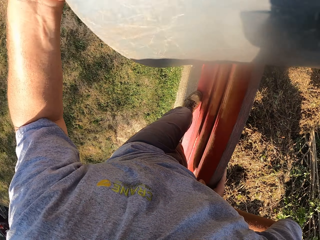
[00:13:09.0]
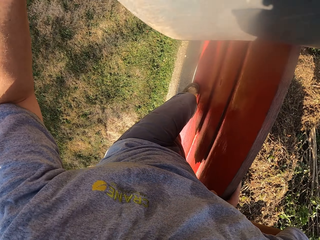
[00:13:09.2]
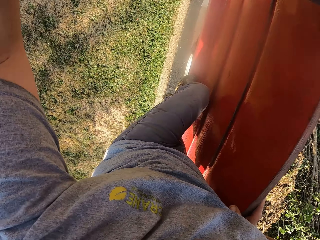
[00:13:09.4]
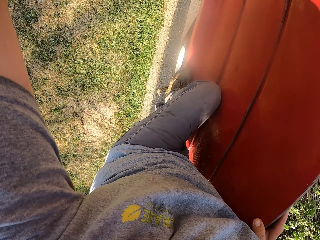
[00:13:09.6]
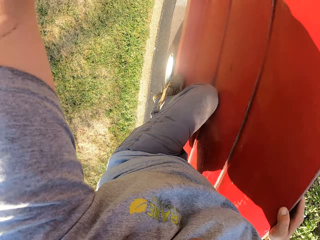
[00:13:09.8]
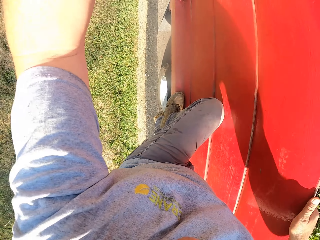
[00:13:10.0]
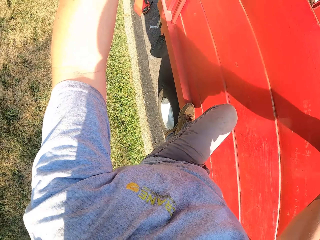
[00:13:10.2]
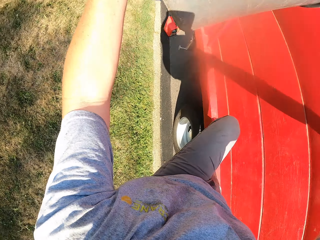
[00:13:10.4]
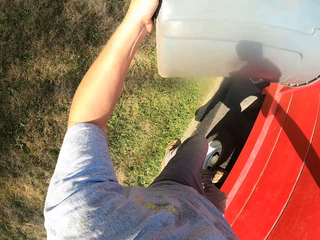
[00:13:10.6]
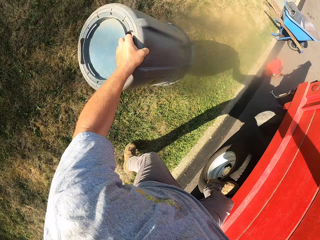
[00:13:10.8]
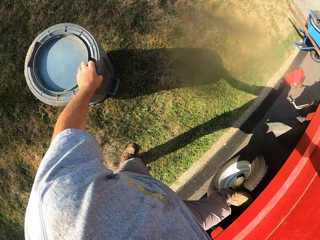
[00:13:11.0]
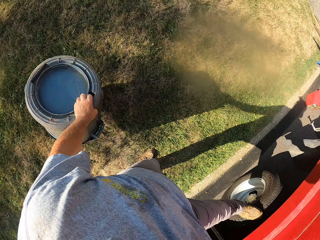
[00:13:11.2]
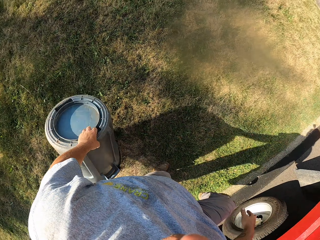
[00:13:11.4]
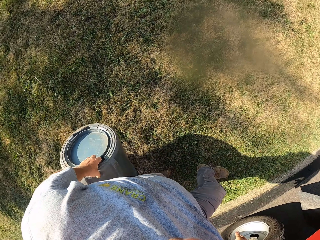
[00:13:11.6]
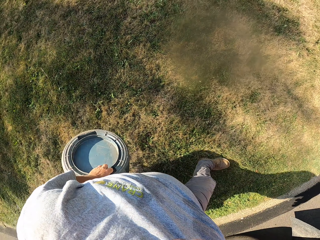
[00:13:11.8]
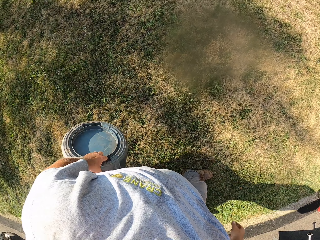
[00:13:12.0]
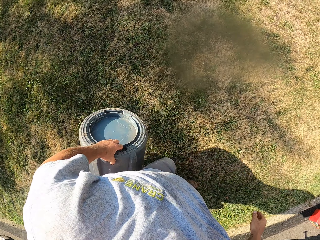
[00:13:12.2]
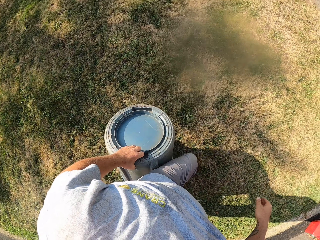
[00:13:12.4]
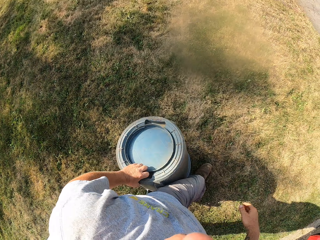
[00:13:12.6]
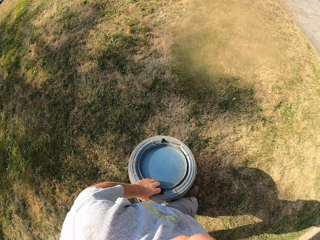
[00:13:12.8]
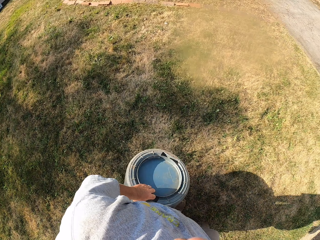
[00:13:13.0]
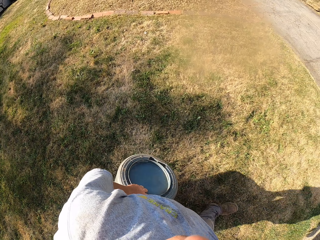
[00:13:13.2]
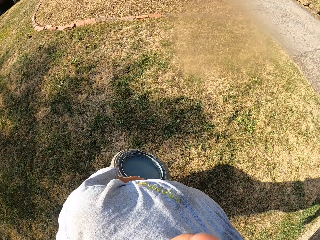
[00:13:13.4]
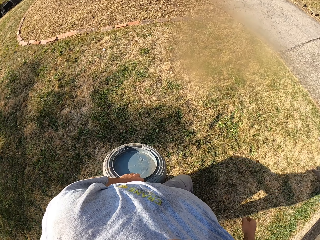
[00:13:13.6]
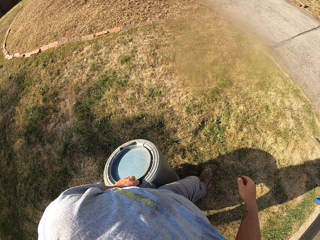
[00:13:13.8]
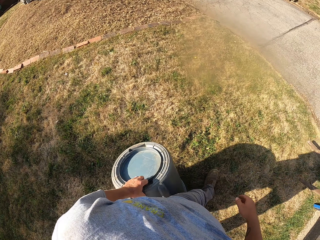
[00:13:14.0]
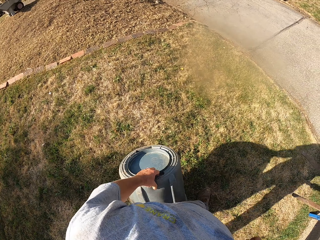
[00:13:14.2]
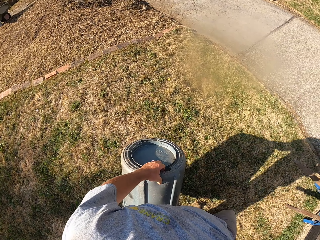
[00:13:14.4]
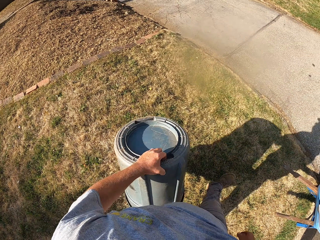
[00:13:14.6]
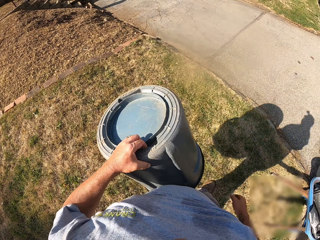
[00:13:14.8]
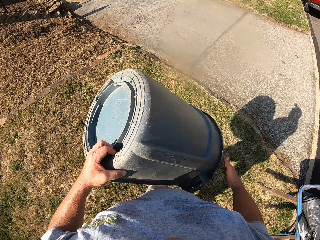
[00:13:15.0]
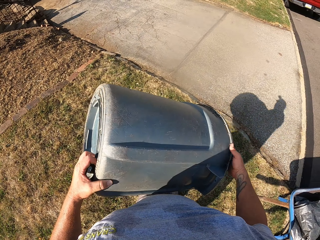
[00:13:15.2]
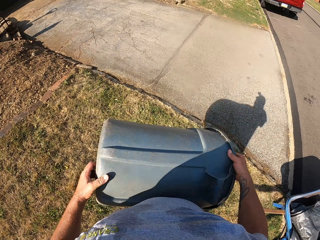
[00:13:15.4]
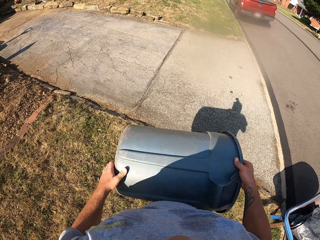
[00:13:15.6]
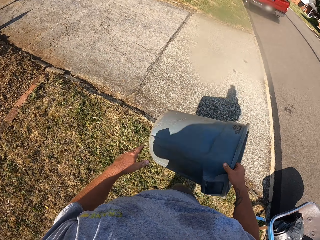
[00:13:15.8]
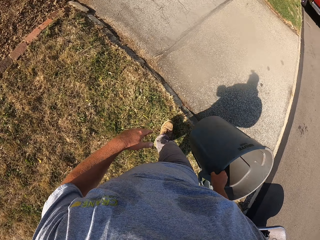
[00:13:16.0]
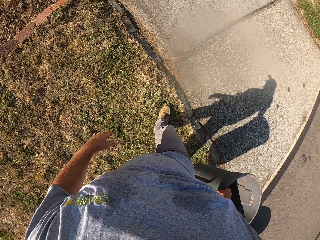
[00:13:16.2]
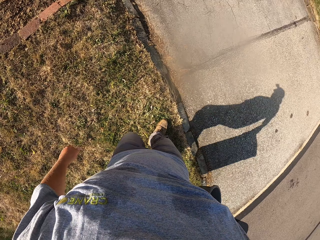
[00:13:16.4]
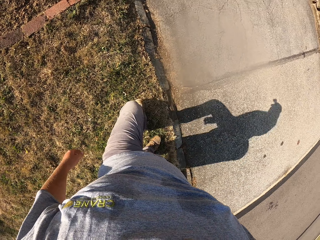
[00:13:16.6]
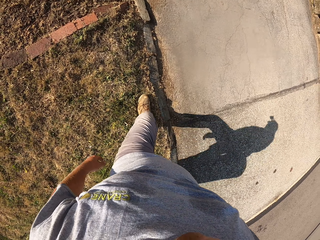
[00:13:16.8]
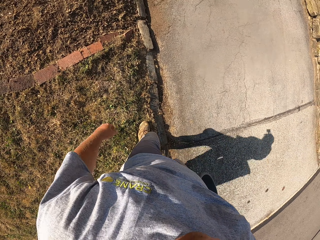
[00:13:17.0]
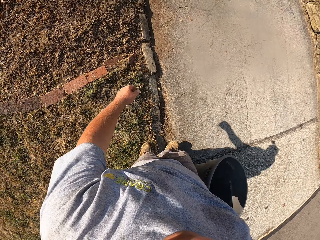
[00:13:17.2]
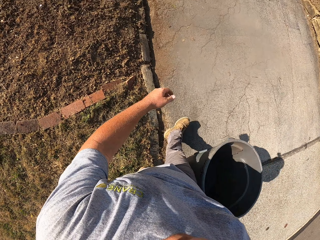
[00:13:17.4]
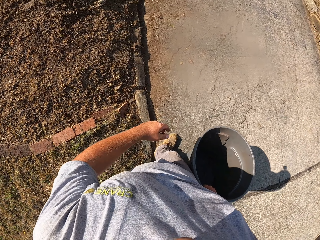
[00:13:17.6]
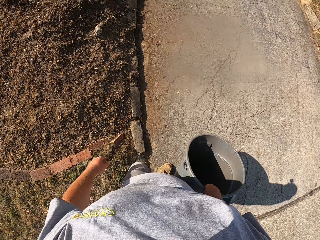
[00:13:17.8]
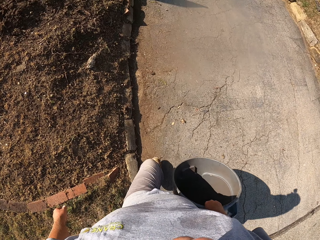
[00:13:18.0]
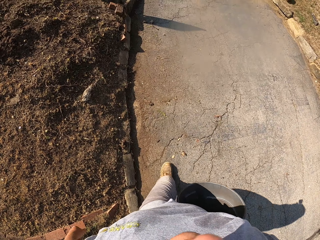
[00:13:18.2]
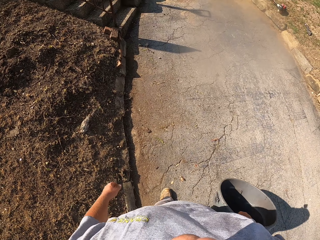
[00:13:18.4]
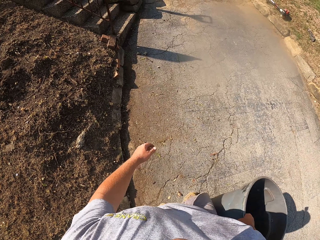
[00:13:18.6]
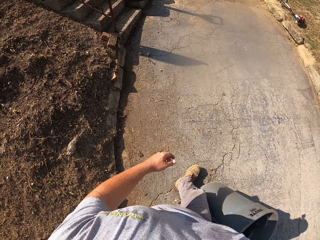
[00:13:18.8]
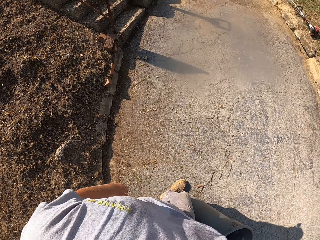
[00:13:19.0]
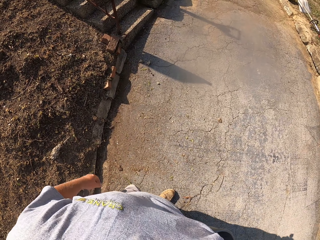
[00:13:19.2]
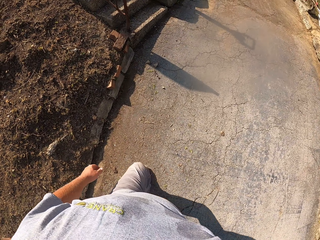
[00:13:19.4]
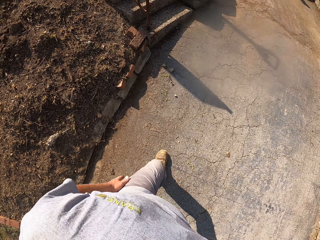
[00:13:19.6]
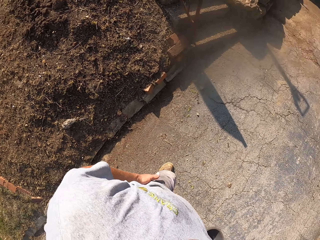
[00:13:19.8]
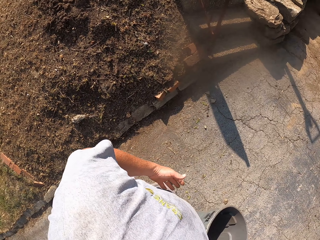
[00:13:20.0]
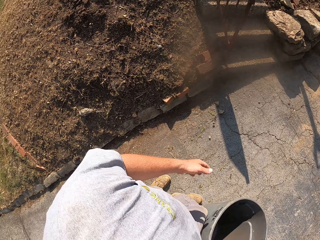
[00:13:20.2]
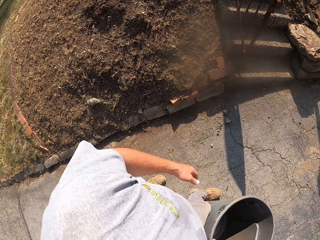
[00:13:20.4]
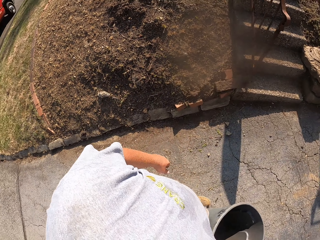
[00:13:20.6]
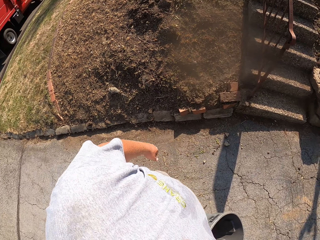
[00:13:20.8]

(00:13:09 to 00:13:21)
The camera wearer steps down the truck. They walk around. They pass the trash bin to the right hand. They walk around.

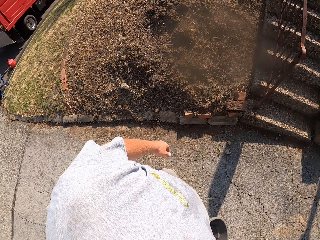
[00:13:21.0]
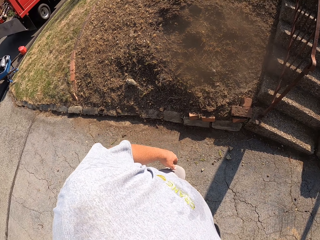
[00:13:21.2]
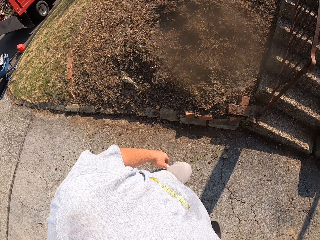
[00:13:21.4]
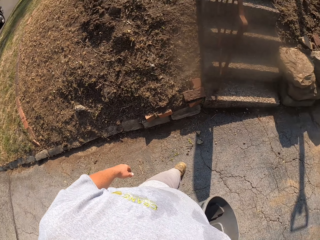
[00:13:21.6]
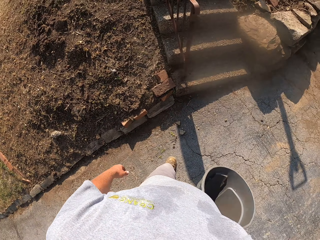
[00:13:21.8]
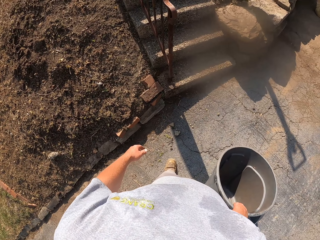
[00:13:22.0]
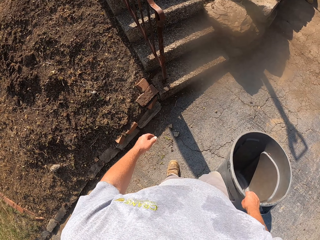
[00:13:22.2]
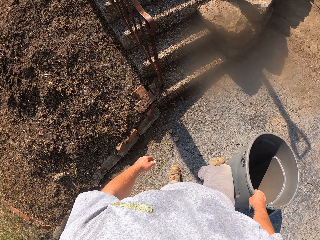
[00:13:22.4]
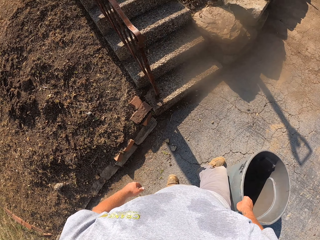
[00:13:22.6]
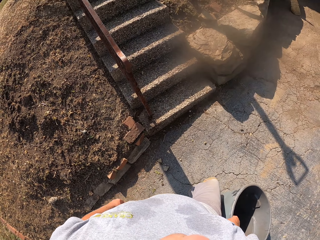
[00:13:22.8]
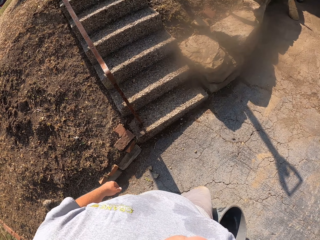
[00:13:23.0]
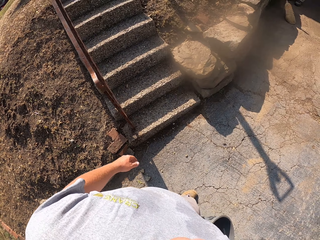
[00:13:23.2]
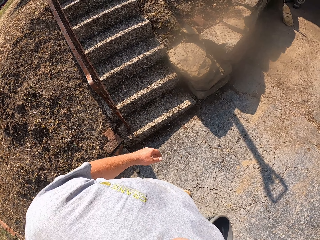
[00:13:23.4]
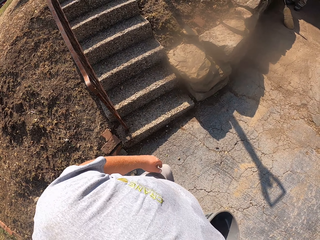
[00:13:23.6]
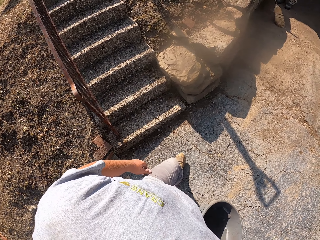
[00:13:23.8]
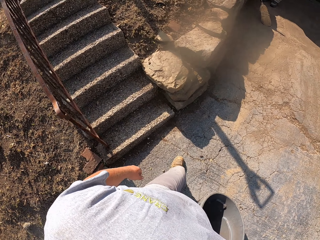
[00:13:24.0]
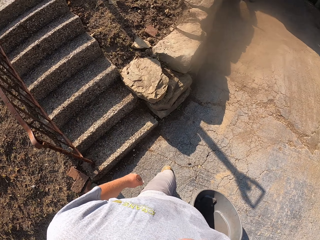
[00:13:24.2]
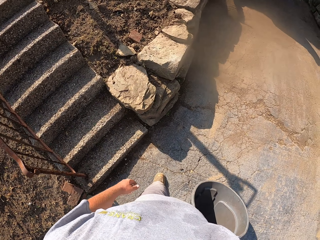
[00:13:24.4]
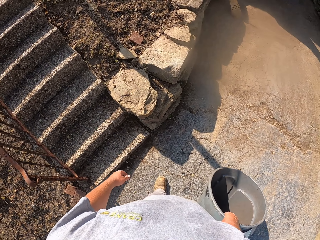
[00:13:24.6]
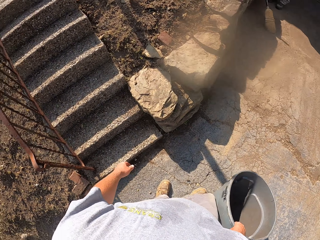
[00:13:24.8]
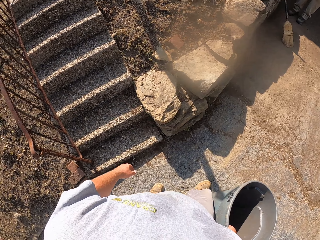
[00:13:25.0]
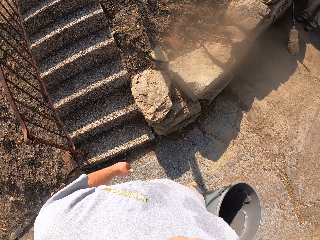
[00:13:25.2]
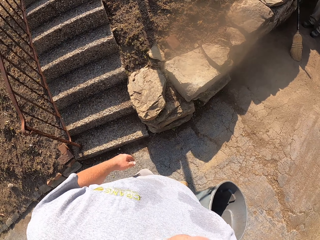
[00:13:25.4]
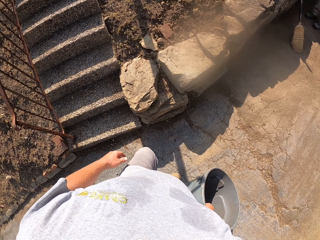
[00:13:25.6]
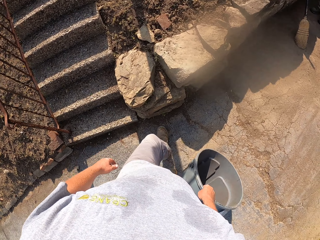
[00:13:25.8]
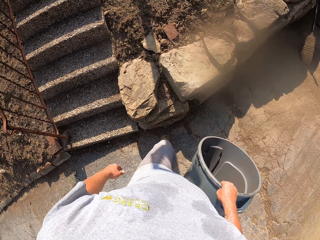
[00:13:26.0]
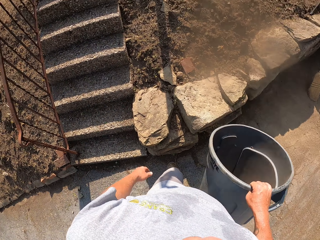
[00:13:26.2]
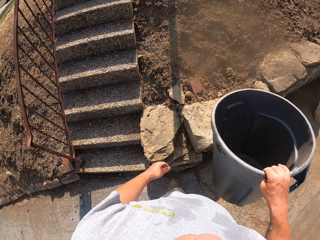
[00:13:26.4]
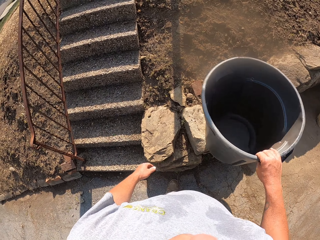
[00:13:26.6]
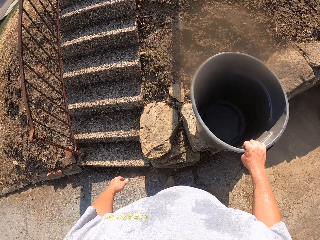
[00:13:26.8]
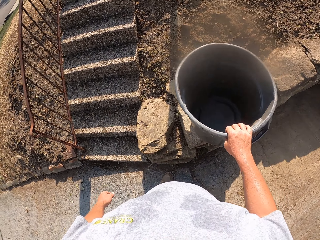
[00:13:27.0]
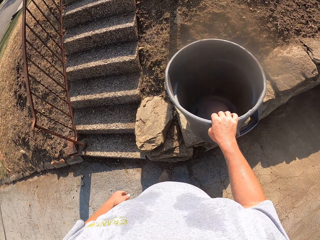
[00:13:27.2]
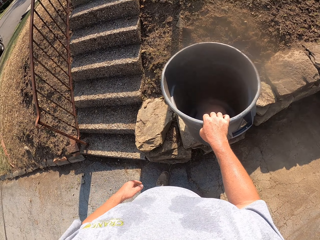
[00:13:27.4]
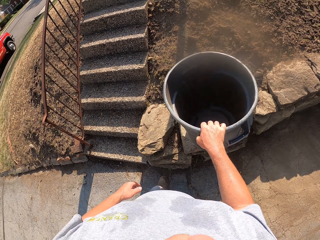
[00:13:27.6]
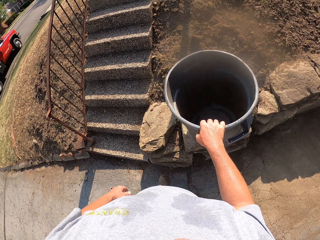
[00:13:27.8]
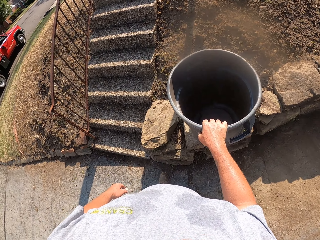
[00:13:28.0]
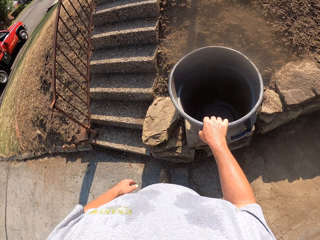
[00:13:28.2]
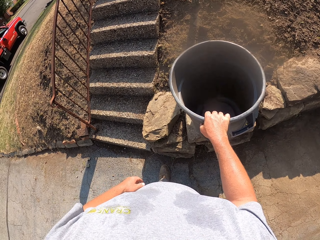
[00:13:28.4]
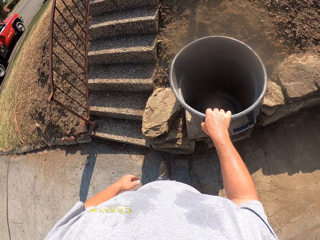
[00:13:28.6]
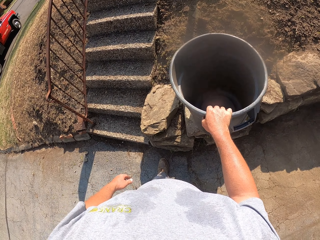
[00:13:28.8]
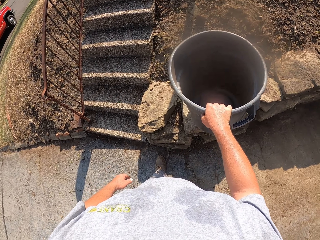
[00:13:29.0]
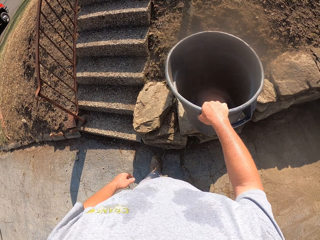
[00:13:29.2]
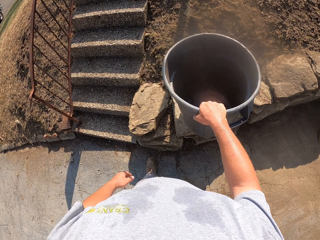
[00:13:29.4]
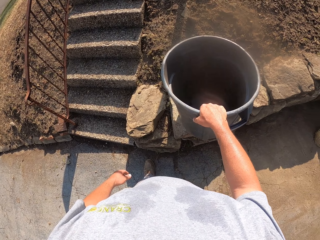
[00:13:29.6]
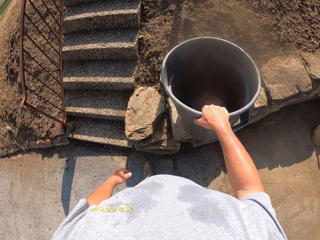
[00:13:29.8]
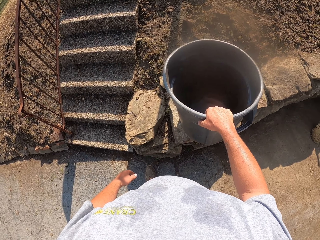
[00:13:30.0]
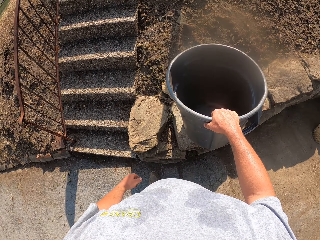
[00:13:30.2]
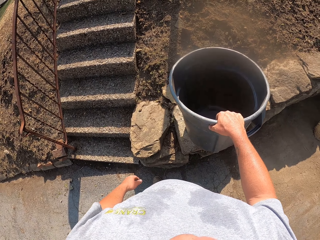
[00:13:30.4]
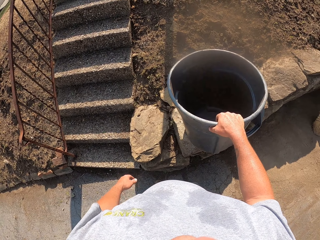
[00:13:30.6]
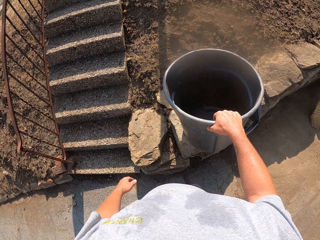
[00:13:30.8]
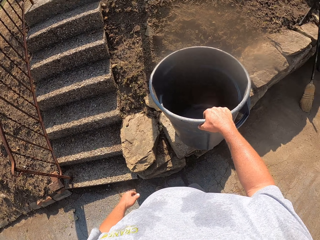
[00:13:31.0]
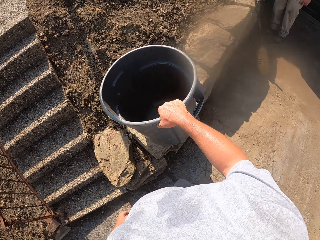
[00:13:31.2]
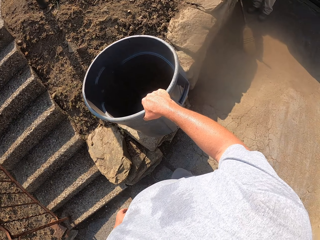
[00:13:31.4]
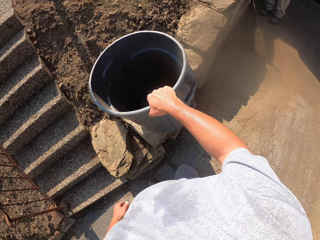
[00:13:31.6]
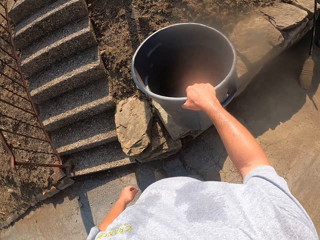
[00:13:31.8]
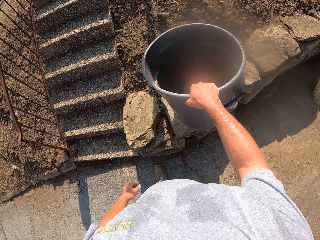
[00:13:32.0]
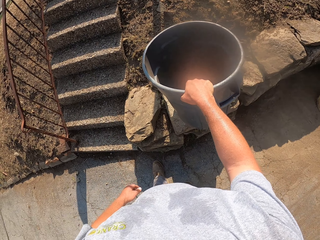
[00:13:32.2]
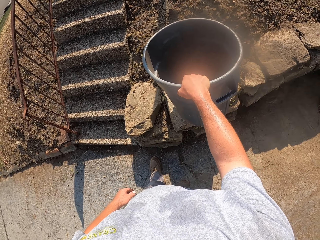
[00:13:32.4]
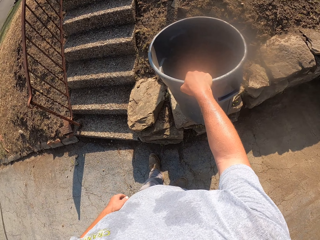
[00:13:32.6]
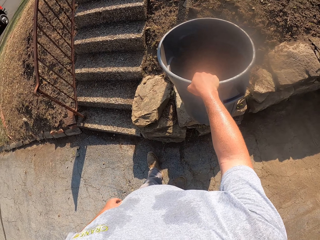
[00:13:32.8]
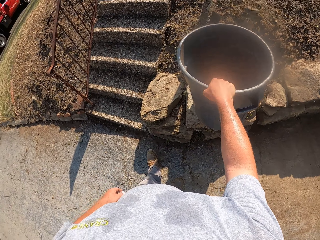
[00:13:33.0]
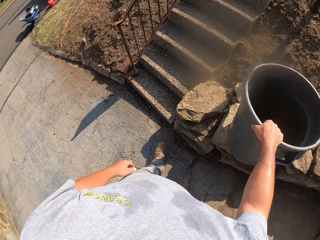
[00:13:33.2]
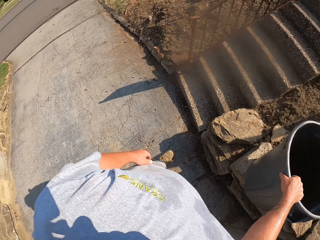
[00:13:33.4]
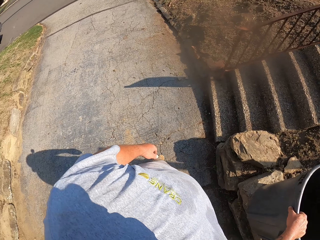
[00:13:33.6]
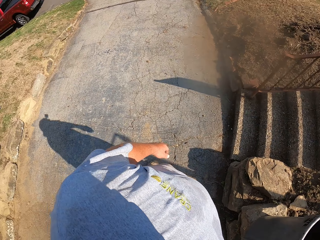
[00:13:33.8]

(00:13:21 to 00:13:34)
The camera wearer places the trash bin on the wall. They look around.
